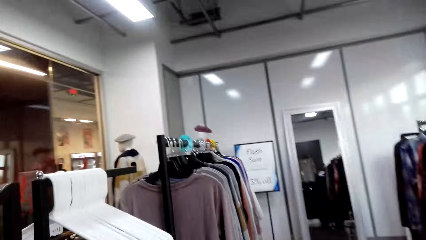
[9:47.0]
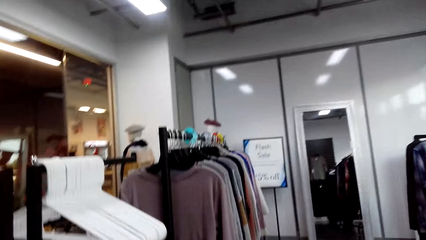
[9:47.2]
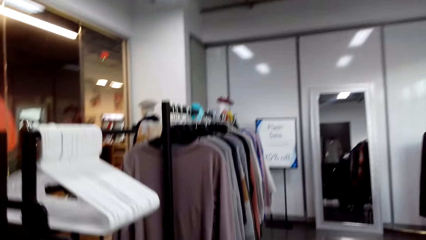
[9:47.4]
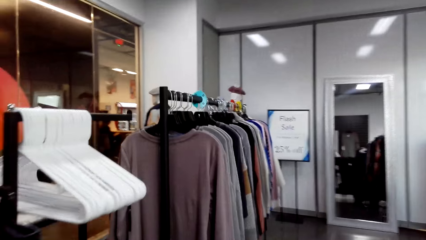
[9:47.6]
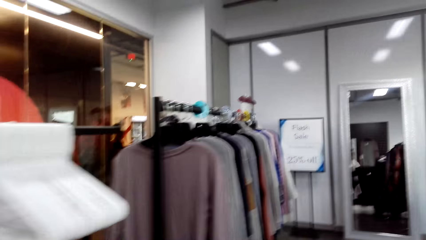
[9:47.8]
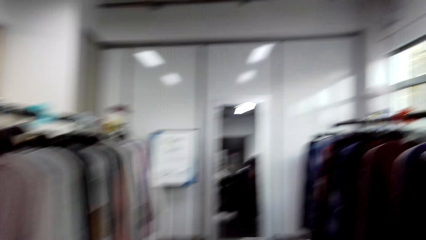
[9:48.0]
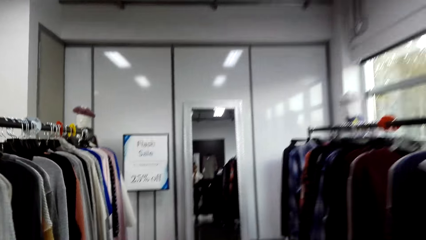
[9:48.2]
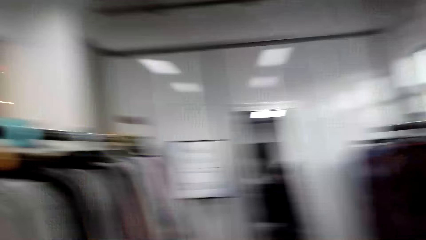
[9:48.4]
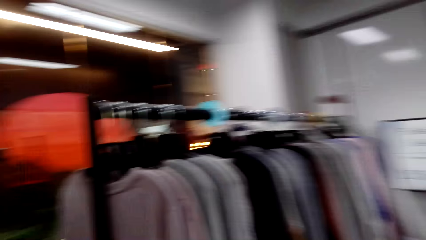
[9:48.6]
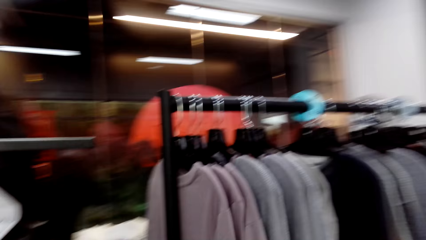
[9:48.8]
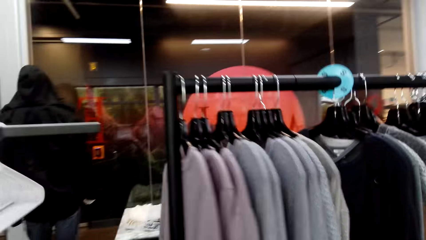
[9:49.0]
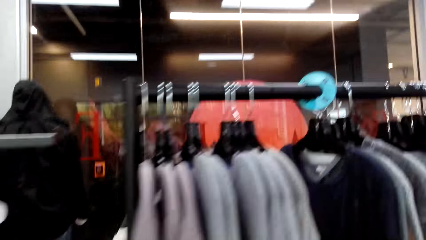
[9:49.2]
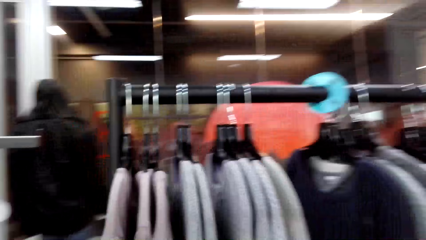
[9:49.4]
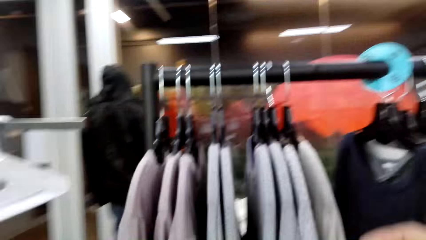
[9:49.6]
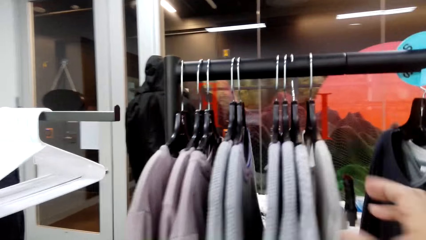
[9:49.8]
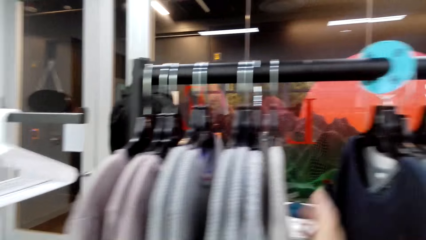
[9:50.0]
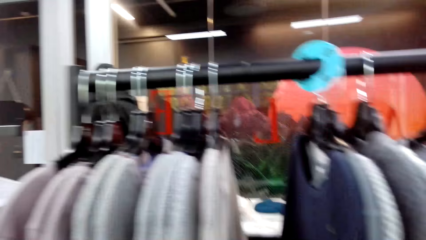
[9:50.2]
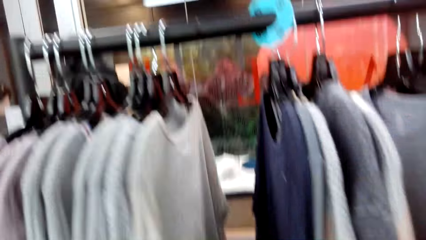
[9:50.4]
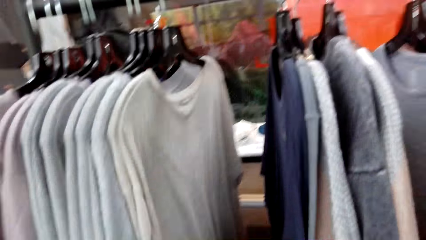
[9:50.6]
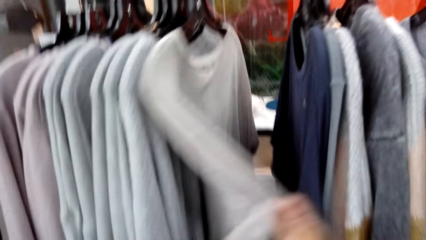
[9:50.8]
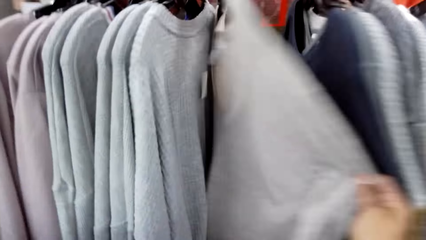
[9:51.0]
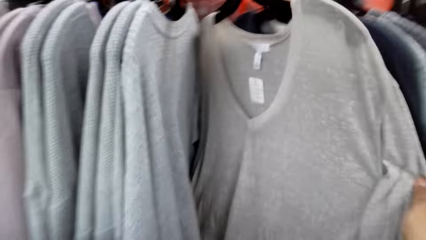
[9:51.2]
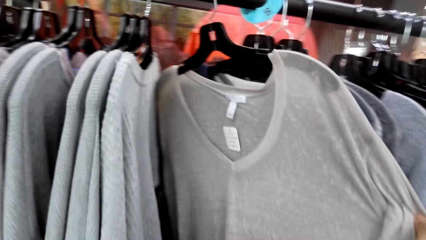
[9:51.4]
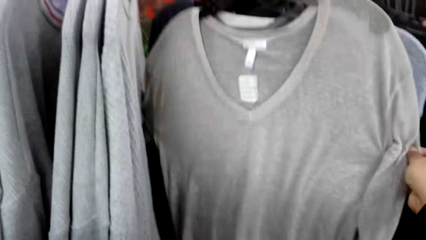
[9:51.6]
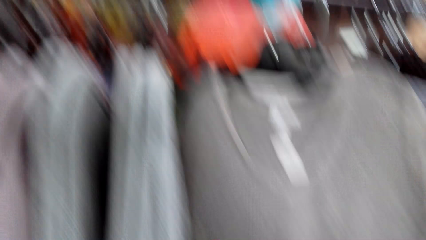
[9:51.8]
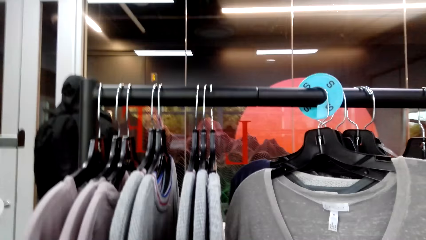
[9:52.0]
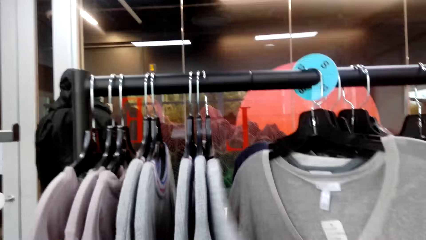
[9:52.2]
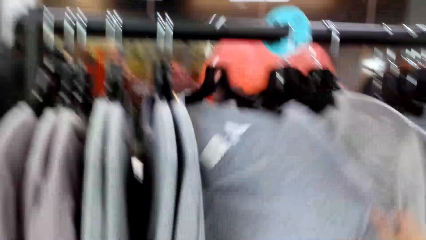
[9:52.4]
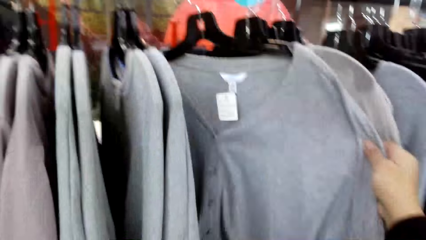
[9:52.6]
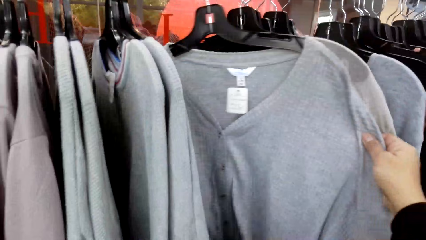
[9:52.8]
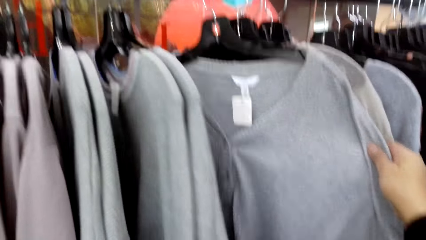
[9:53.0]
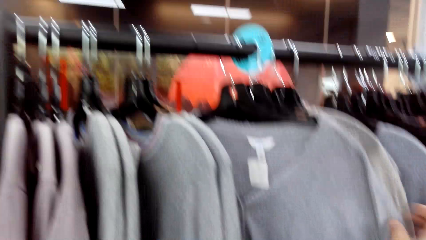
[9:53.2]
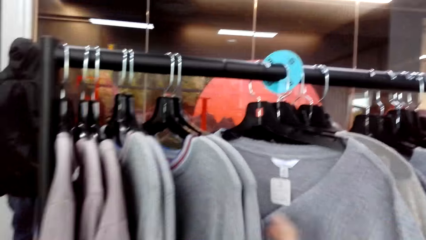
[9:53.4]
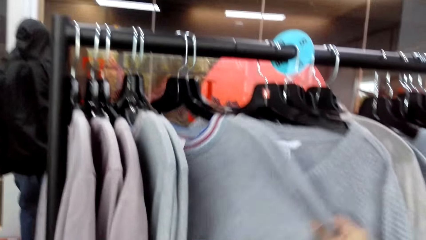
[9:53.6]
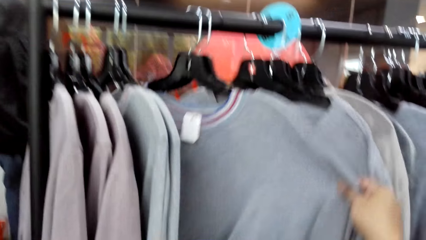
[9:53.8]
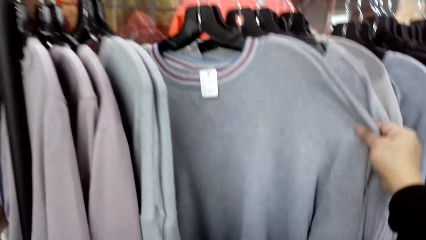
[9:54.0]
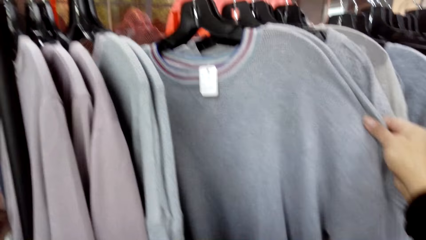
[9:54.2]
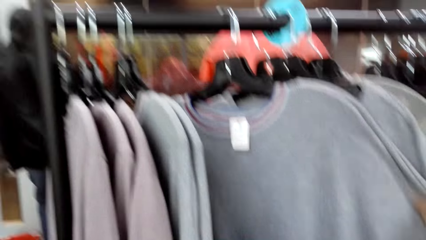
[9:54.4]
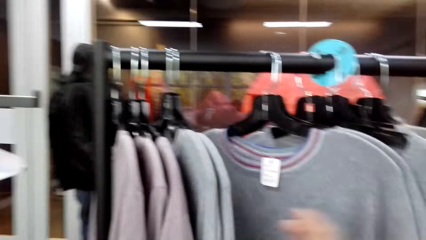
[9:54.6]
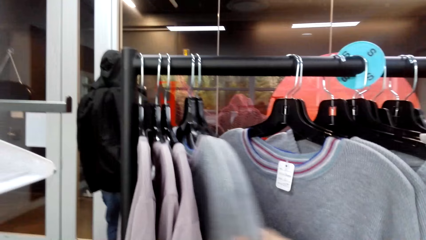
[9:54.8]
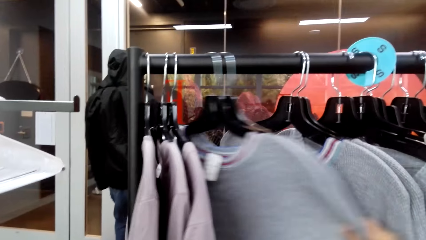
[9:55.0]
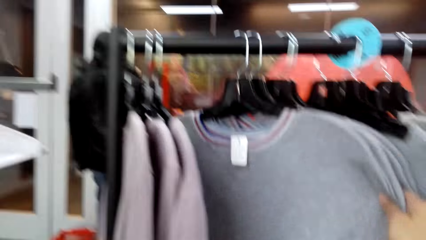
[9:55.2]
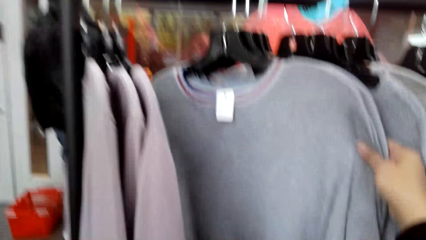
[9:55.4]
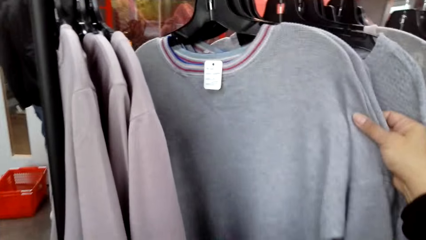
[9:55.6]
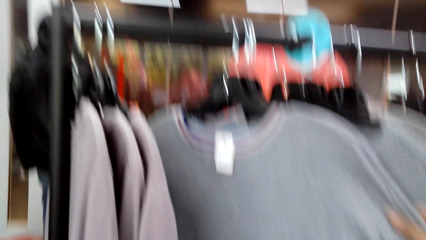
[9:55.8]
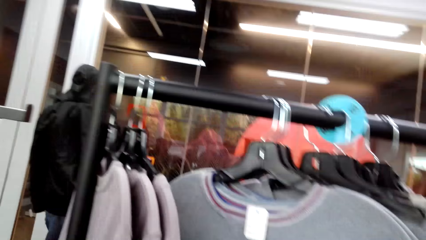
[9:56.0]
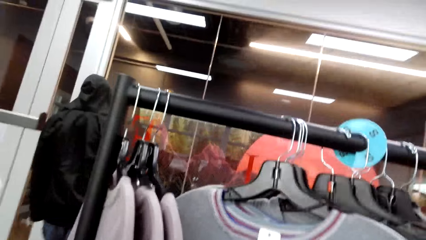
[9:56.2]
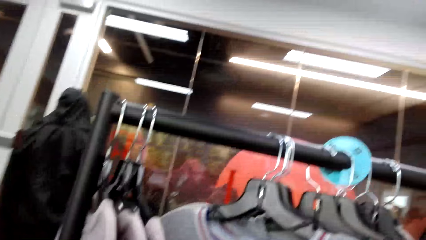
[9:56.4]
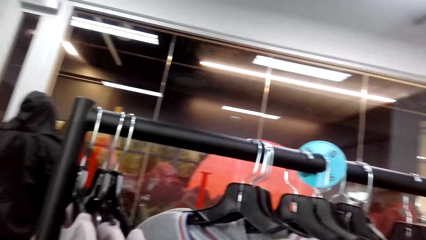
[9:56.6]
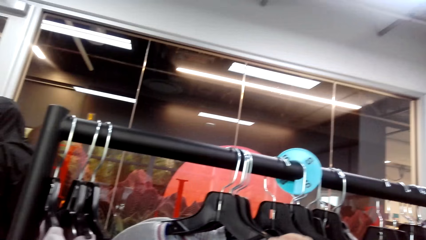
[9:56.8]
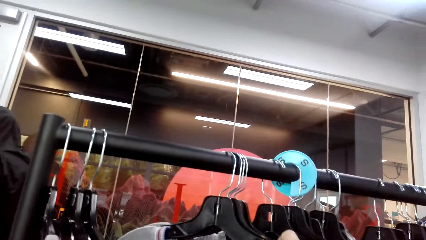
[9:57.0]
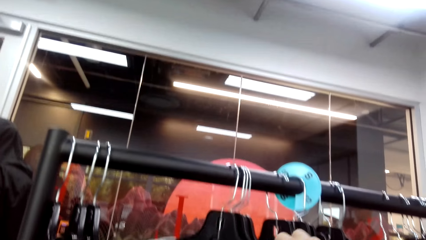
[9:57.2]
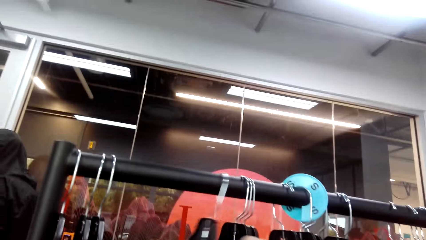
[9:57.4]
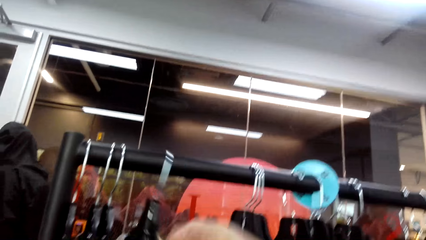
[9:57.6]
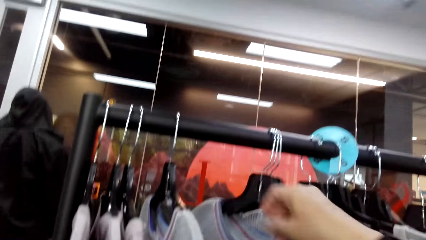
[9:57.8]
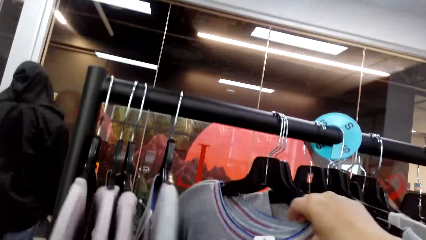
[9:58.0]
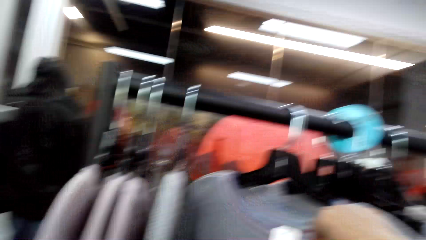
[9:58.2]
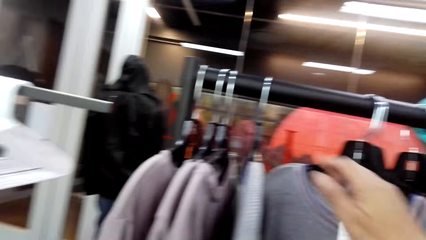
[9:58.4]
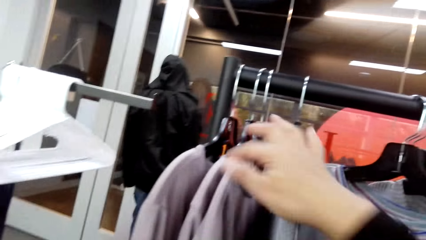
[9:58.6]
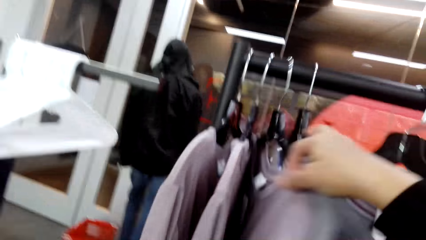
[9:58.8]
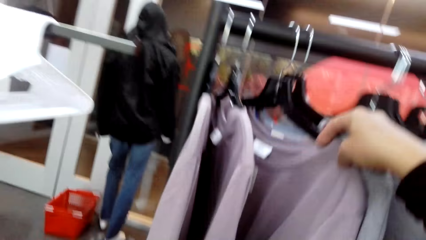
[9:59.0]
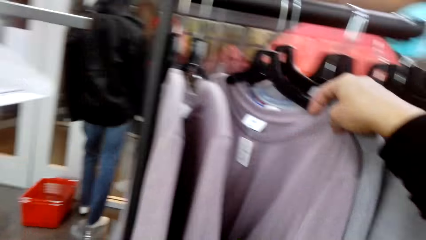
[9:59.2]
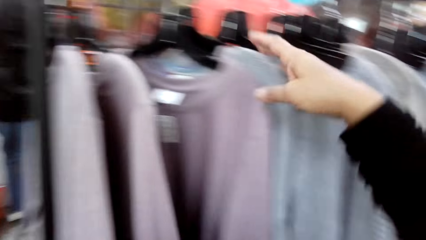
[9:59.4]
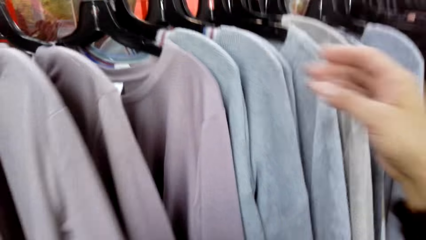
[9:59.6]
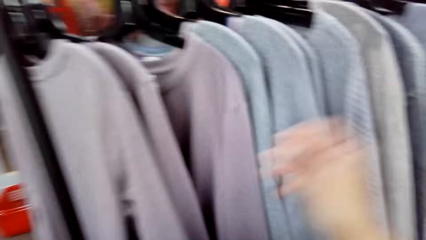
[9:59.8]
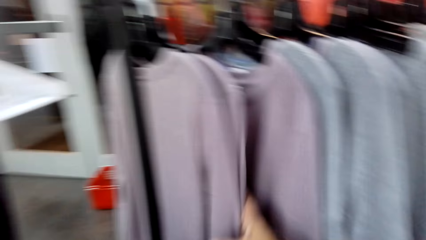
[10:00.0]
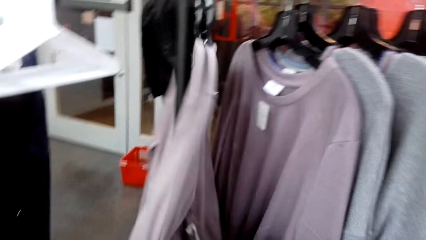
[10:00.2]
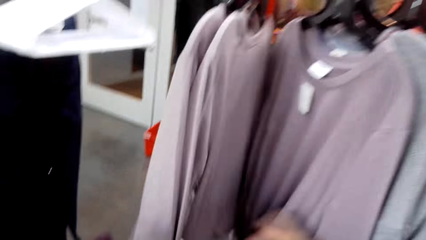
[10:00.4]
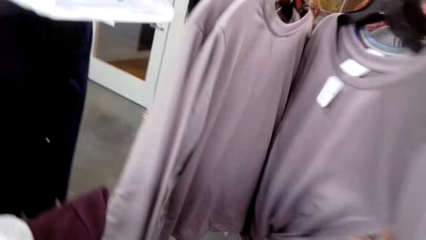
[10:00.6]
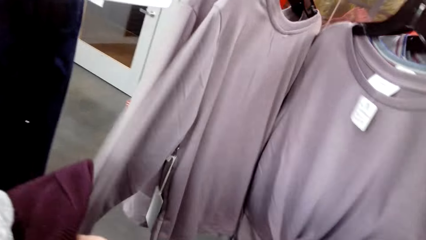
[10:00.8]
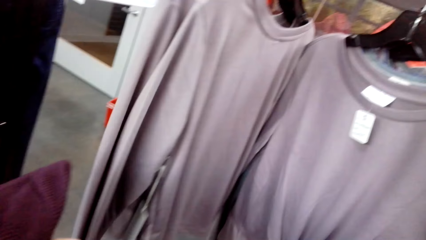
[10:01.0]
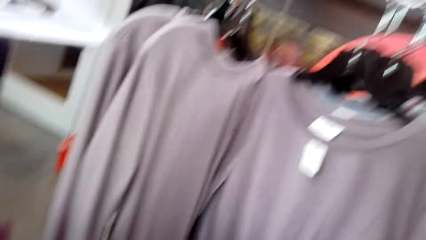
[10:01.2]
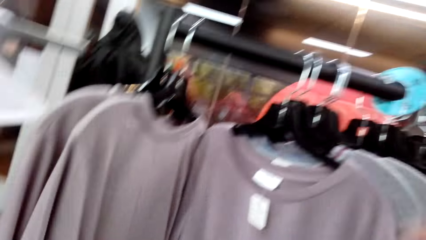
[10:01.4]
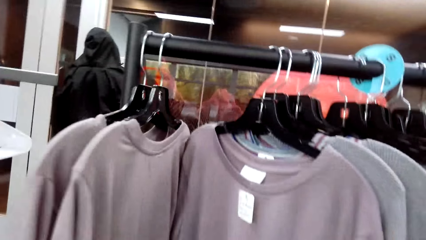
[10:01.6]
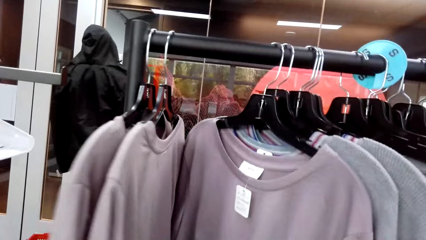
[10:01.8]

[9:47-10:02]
The camera wearer walks around the clothing store. They look at tops on a clothing line. They move the tops on the clothing line. They look at the tops on the clothing line.
